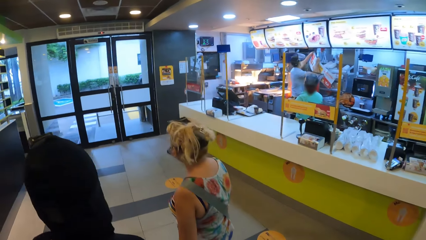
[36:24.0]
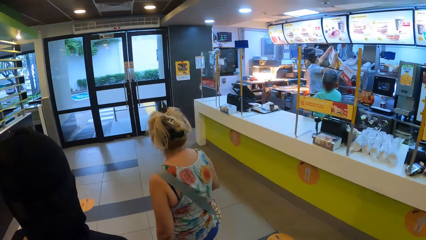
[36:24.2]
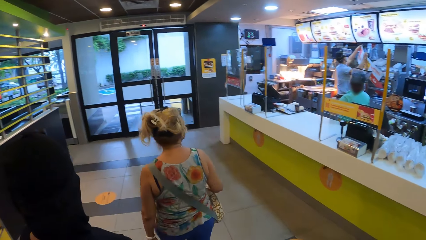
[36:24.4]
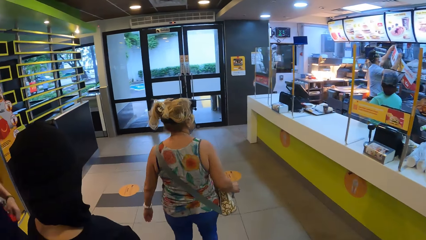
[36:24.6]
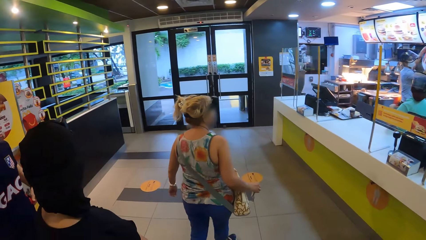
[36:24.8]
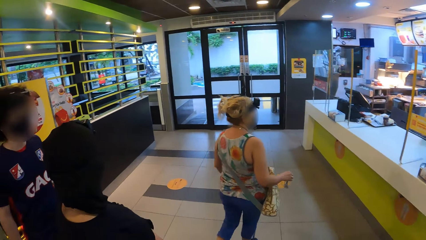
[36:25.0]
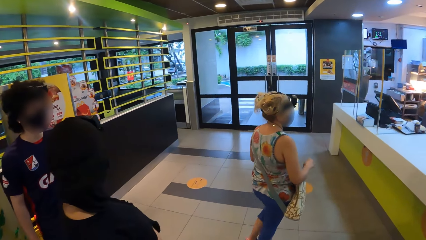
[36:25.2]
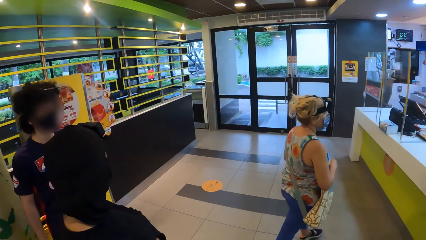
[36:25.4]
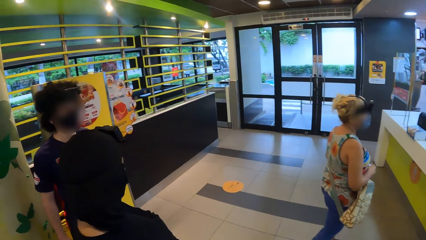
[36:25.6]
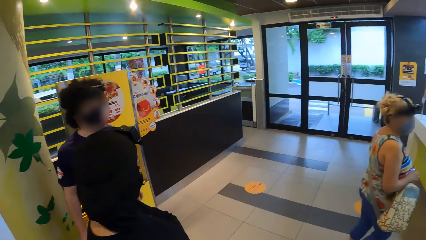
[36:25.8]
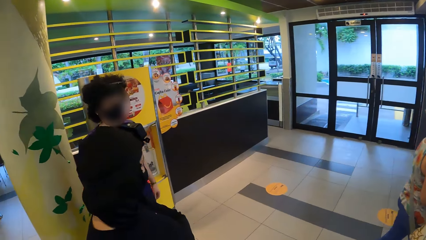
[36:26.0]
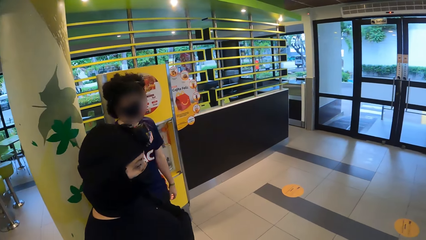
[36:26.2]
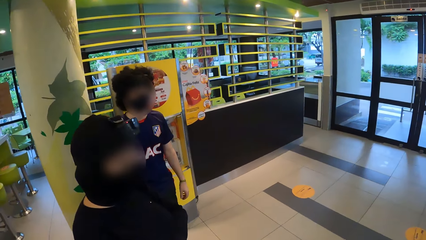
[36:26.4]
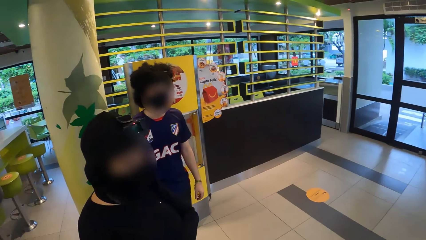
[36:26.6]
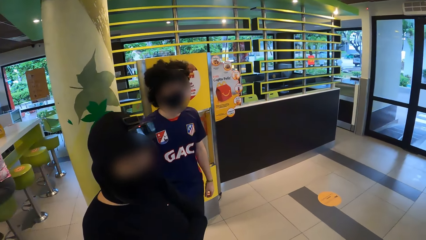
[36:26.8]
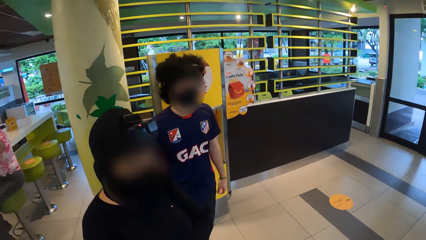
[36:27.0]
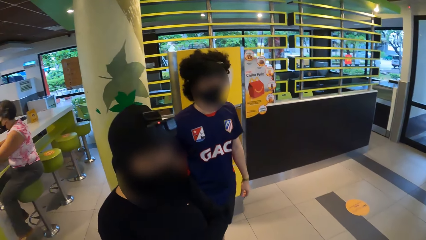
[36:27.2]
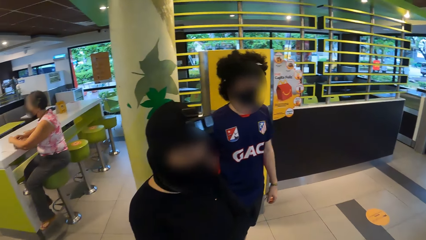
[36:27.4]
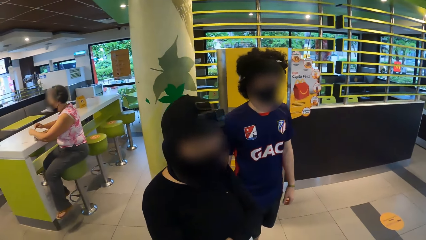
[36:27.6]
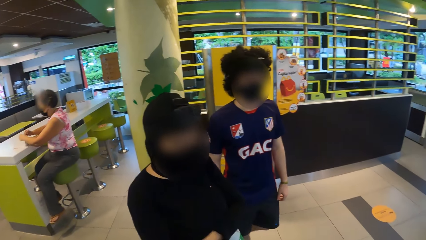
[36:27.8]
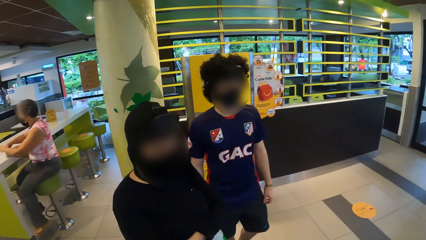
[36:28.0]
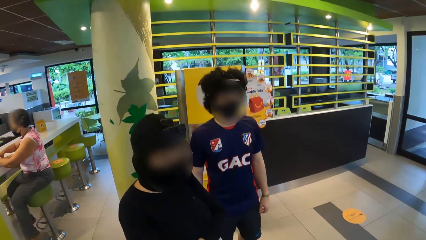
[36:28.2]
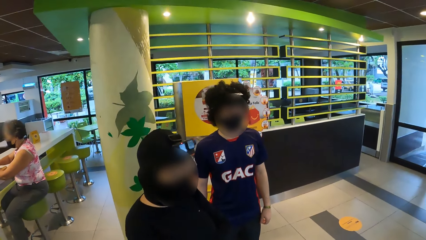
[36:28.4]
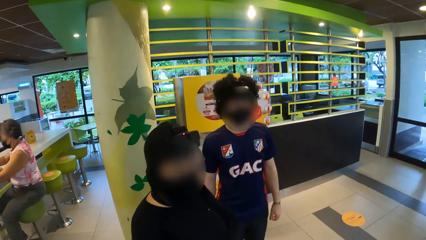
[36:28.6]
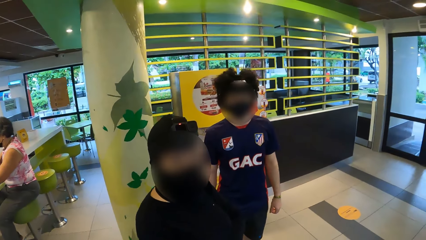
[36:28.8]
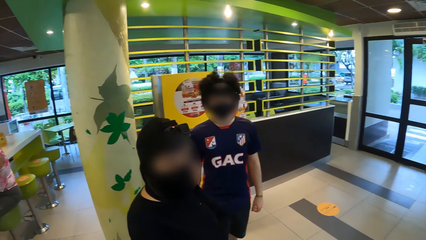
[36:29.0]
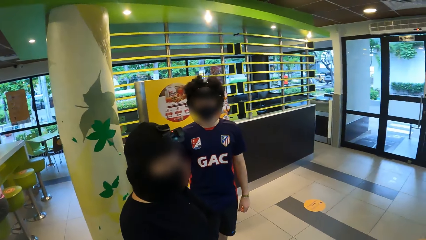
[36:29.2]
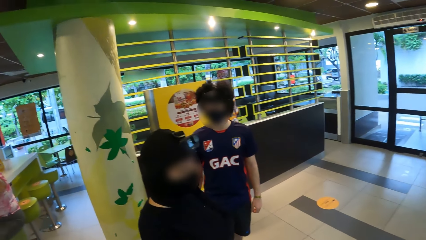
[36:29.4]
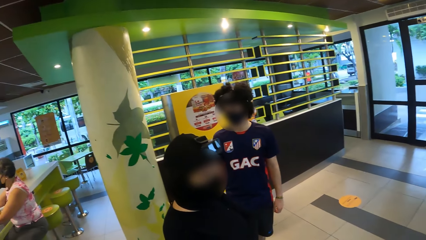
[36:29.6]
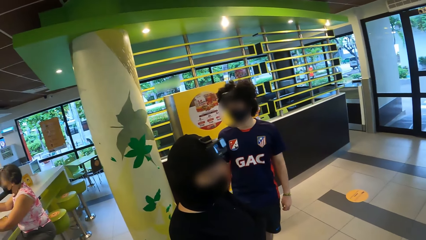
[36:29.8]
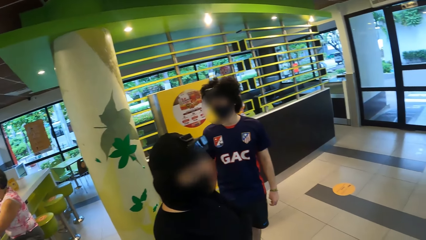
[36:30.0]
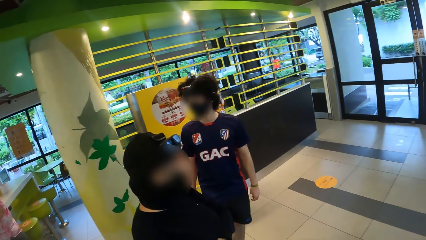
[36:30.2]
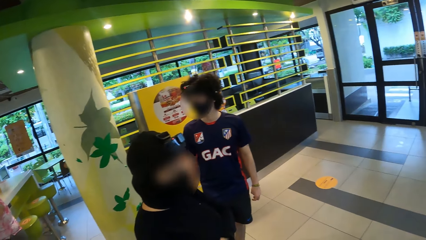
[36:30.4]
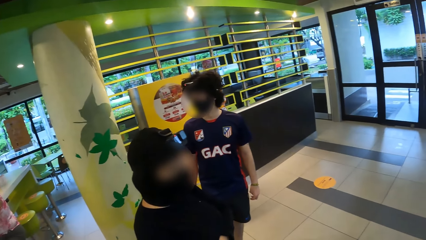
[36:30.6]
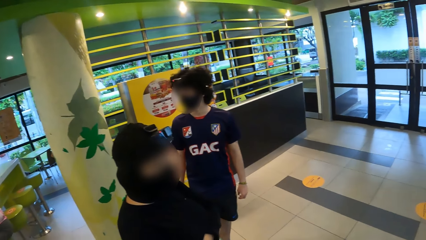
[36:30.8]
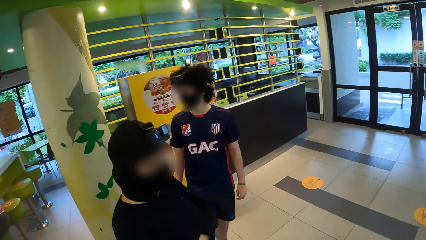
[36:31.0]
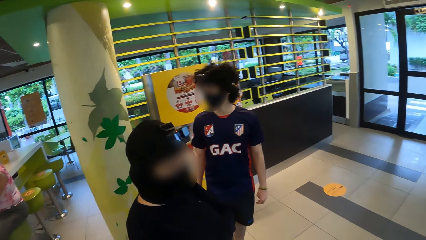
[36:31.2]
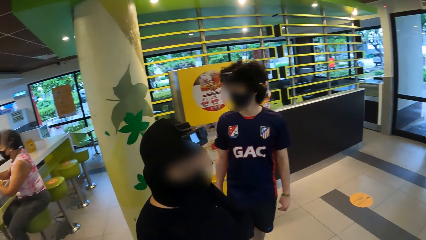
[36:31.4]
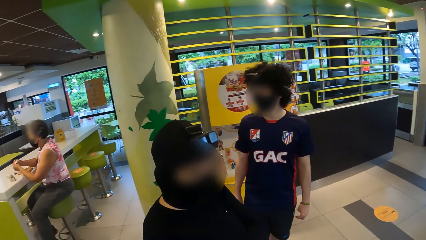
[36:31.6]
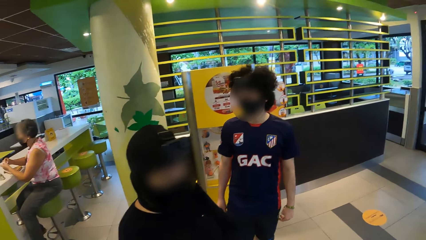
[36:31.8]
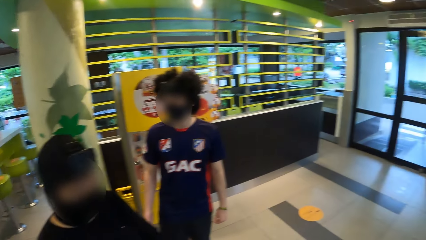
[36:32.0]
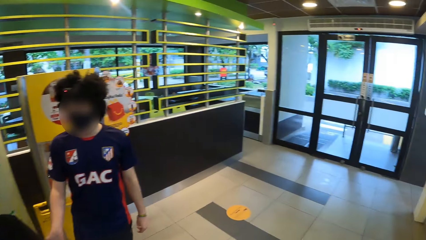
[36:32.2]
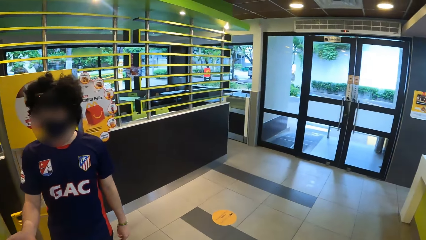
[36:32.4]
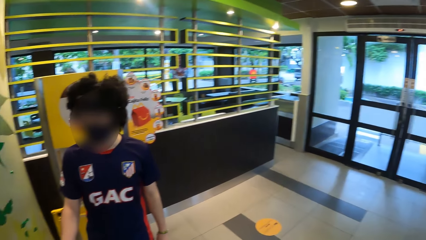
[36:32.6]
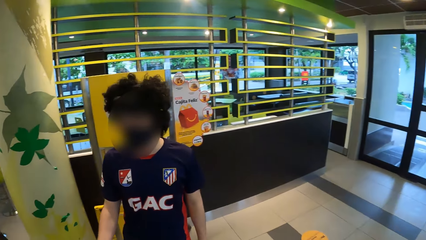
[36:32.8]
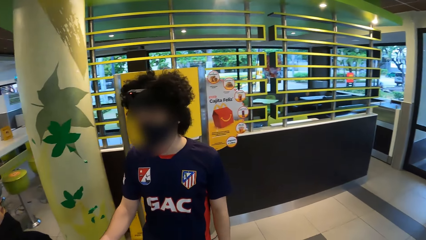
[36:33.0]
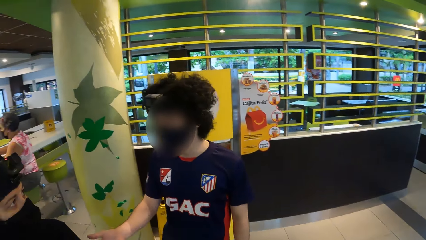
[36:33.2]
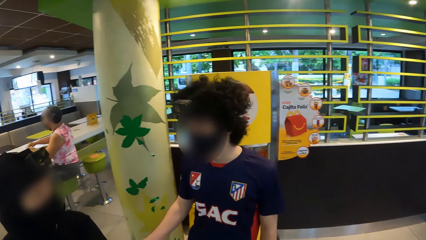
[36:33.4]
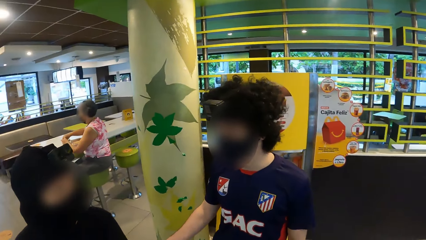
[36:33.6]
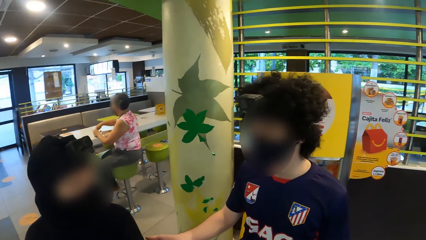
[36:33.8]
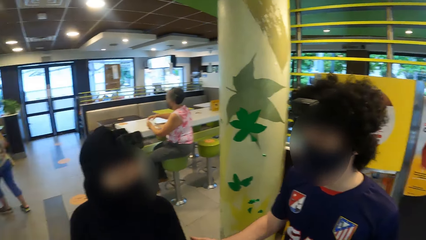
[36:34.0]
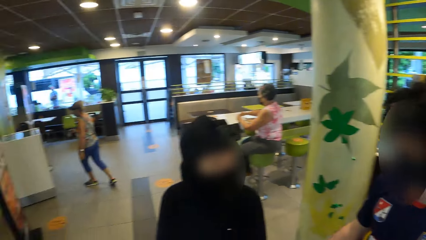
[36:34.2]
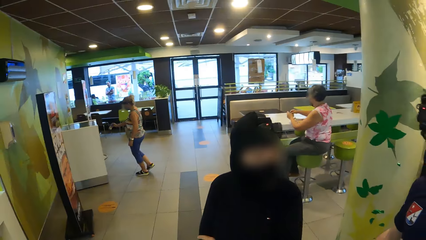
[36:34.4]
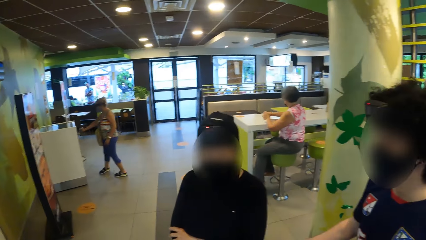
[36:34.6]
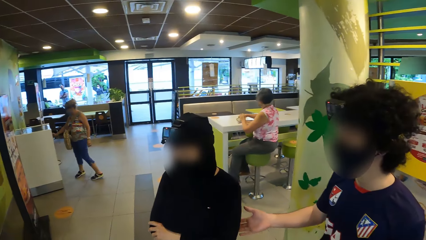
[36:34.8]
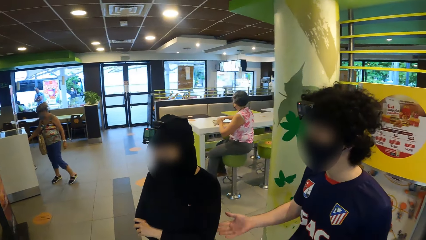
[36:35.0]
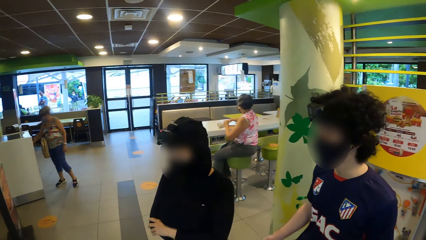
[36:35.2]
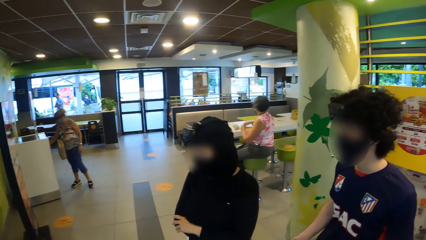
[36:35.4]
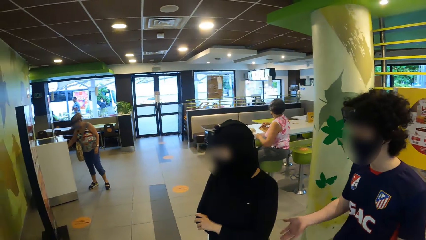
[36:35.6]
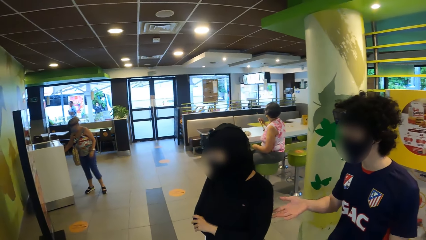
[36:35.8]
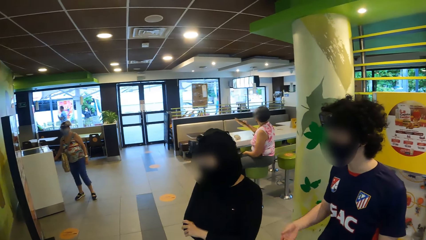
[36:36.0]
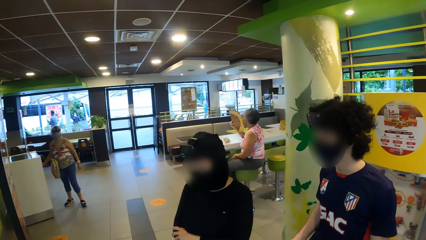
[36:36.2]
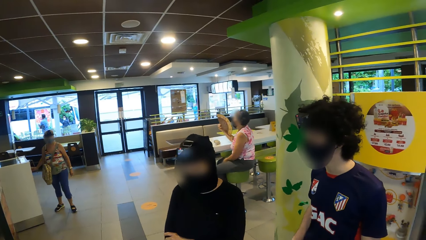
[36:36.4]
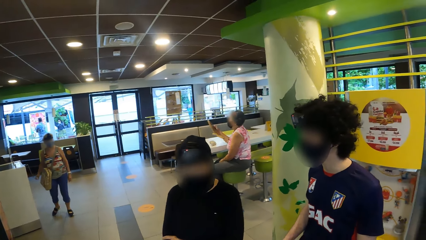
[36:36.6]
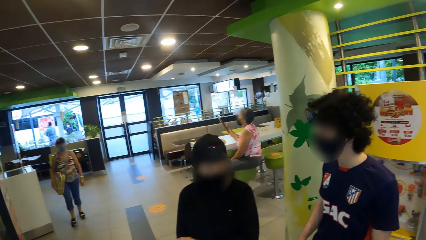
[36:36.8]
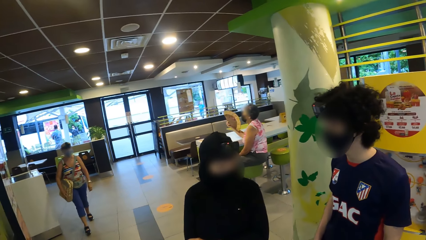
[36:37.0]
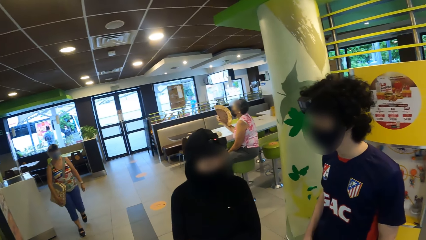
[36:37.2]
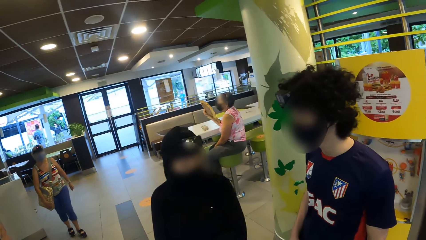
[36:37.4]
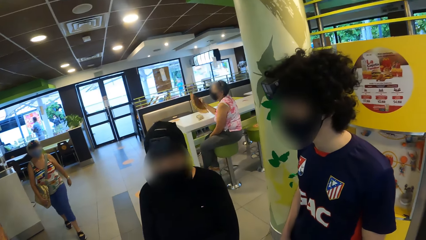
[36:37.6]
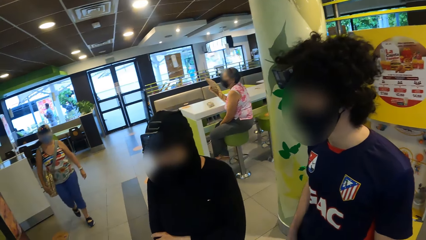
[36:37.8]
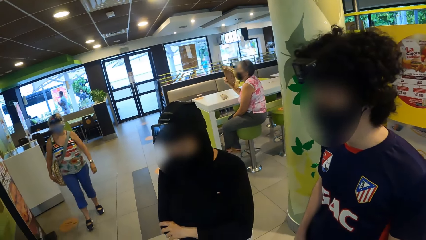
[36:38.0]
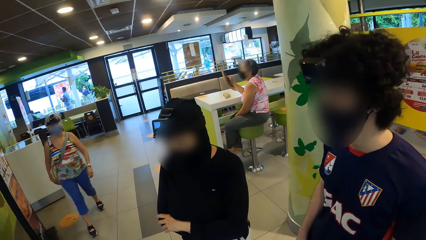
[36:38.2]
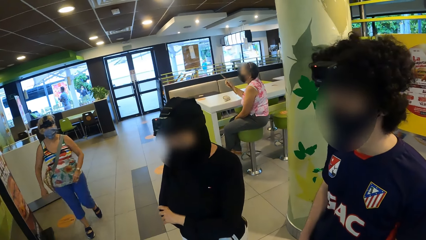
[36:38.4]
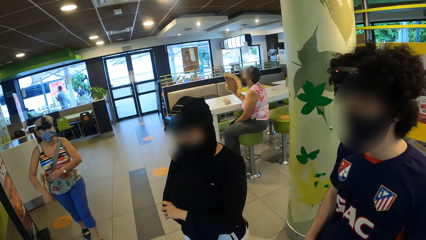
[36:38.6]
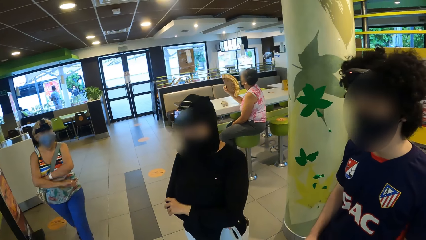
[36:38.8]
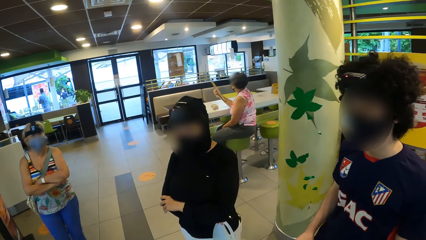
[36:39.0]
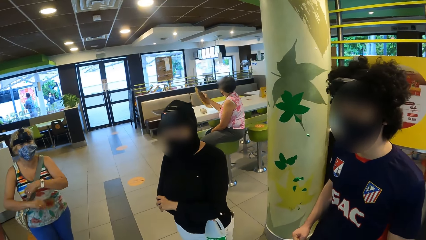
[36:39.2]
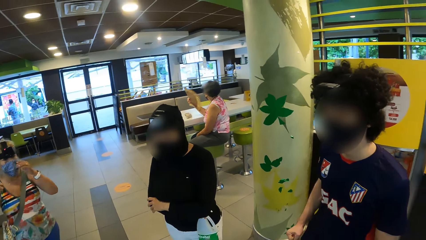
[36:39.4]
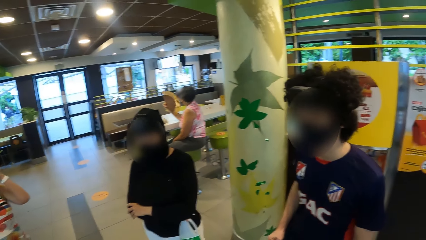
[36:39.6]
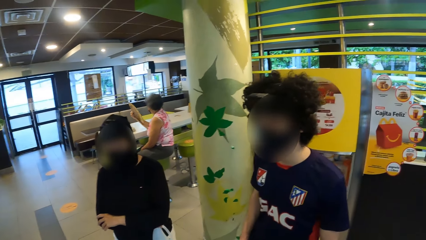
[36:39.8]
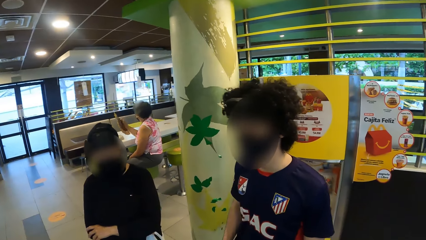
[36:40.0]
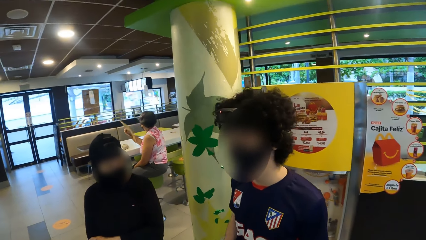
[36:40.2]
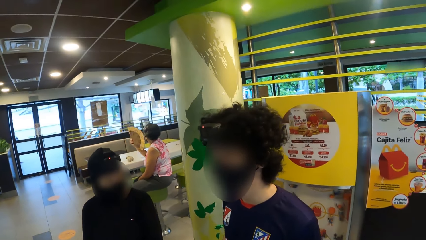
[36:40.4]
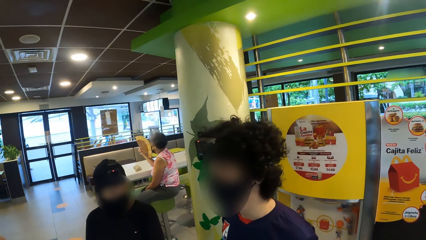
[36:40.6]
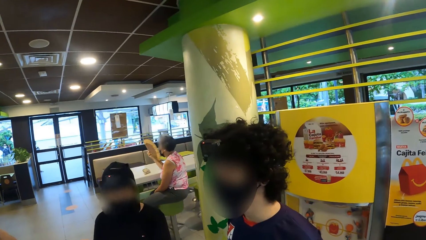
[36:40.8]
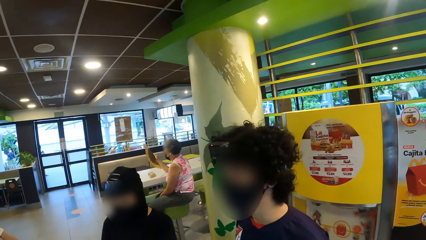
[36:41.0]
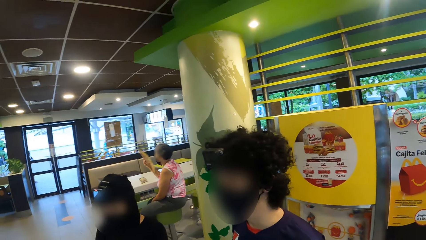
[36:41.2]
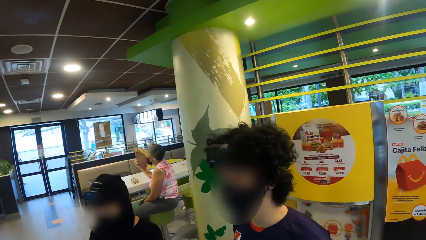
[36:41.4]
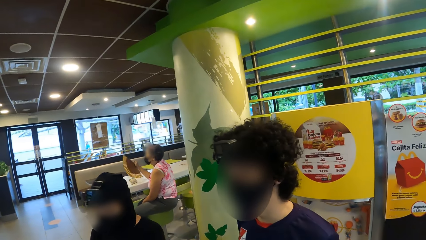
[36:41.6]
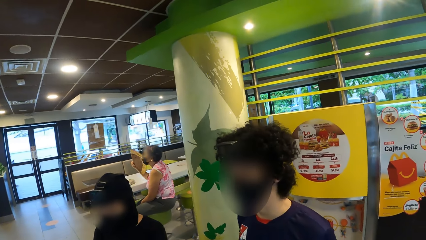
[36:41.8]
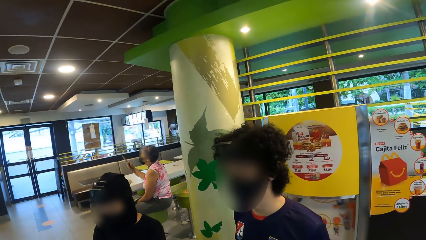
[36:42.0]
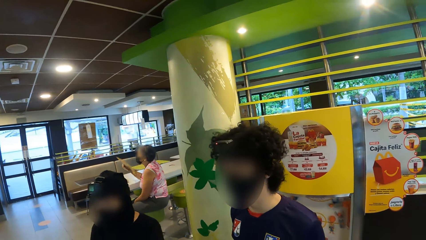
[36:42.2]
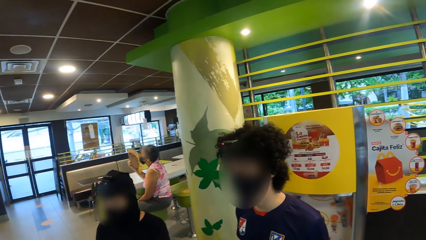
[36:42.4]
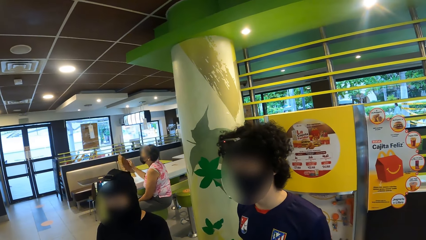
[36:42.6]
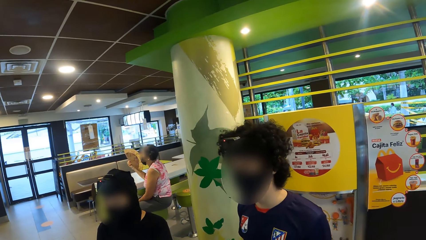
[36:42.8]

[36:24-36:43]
A woman walks in a supermarket. The camera wearer converses with another woman. They look at people. They look behind.
